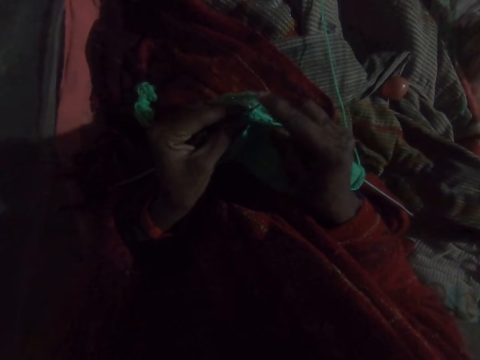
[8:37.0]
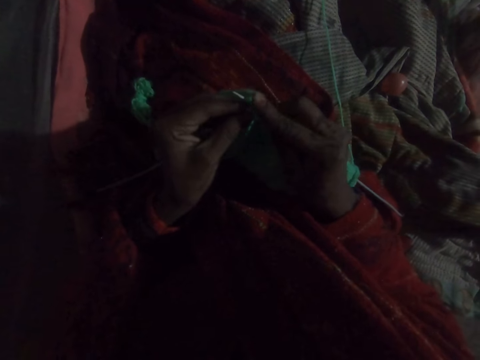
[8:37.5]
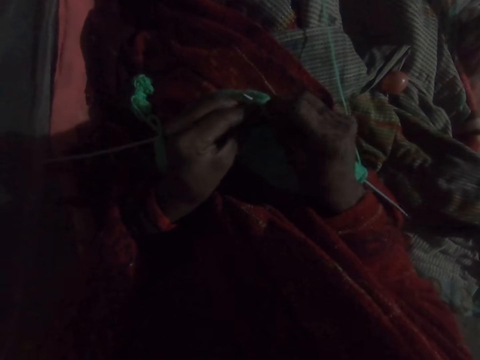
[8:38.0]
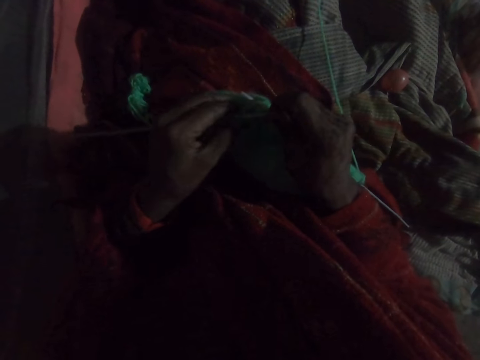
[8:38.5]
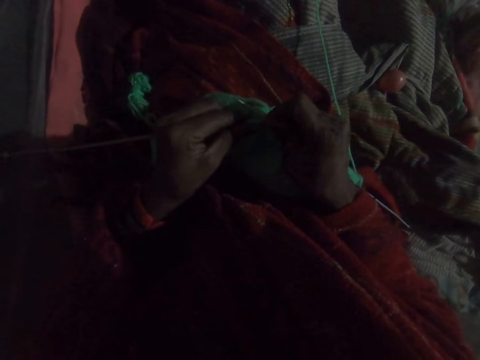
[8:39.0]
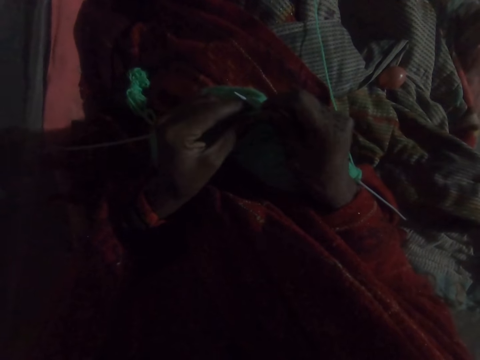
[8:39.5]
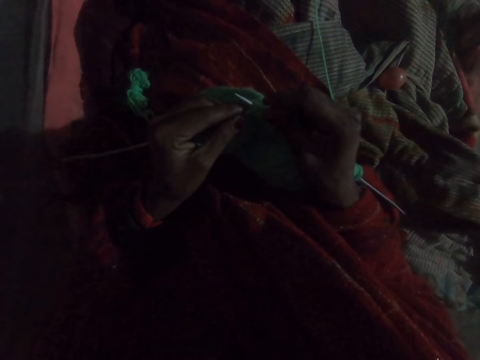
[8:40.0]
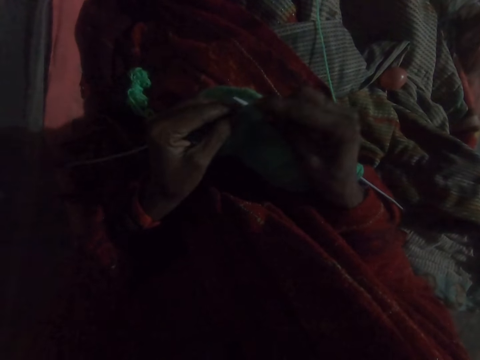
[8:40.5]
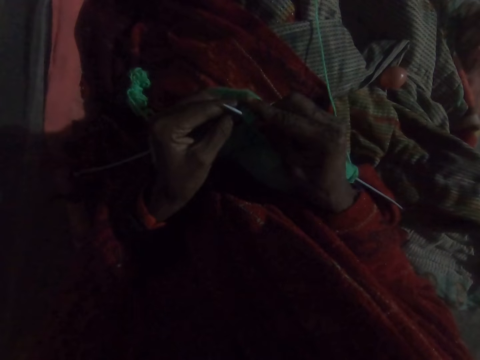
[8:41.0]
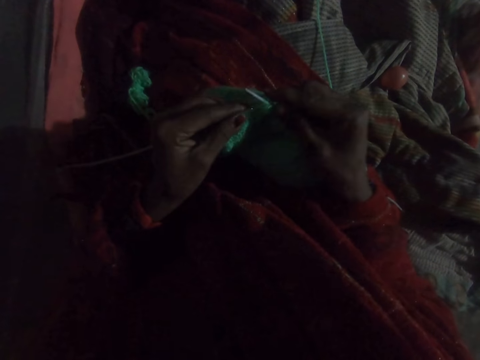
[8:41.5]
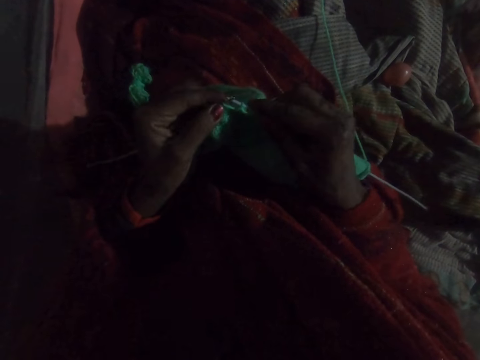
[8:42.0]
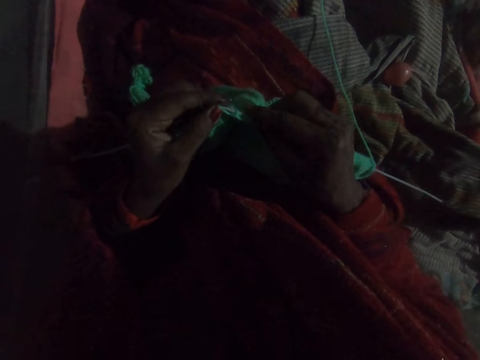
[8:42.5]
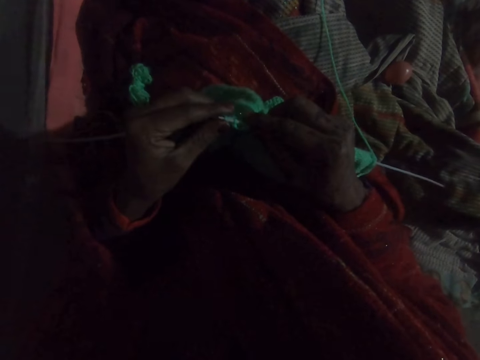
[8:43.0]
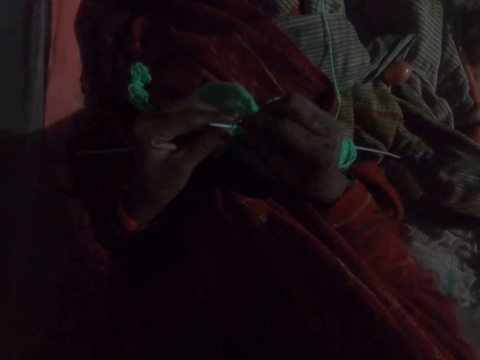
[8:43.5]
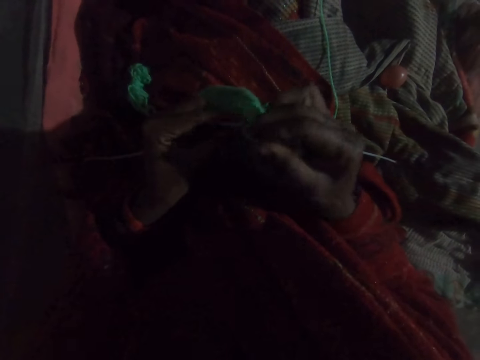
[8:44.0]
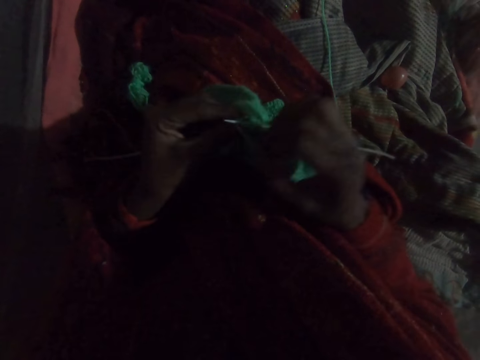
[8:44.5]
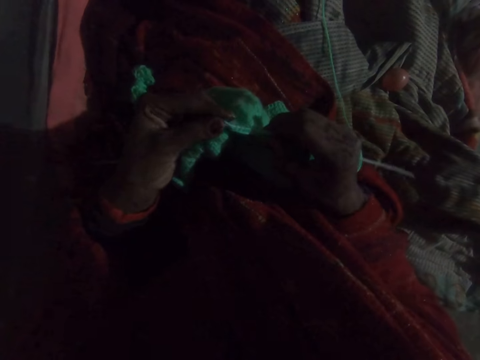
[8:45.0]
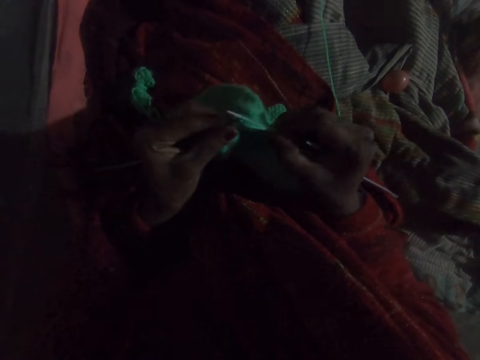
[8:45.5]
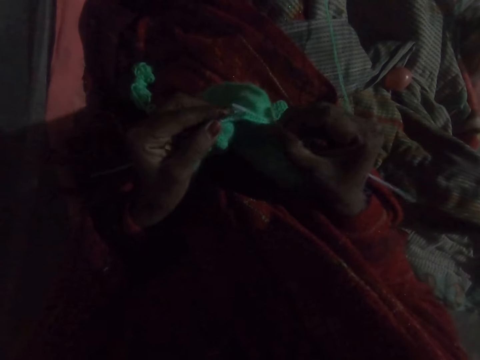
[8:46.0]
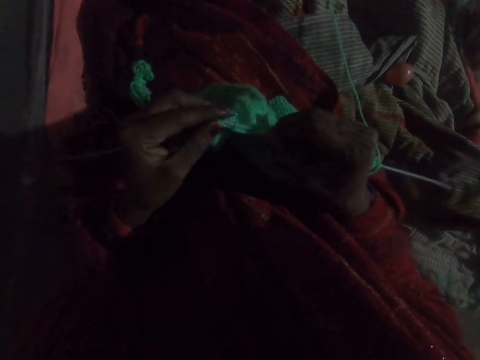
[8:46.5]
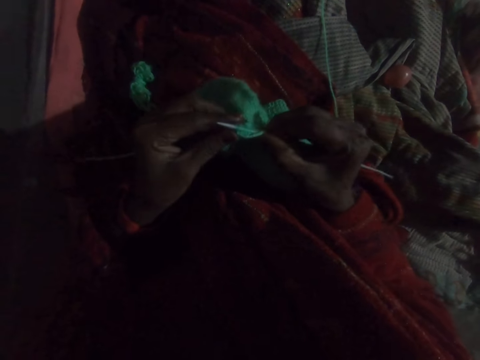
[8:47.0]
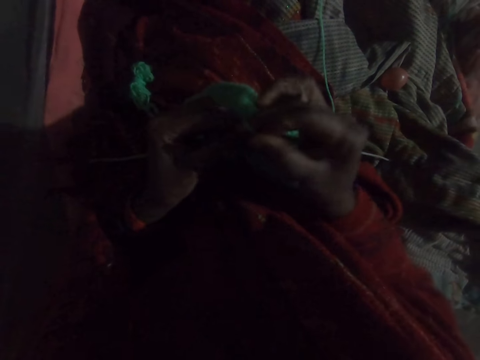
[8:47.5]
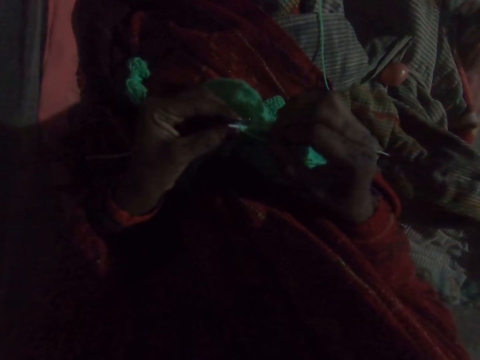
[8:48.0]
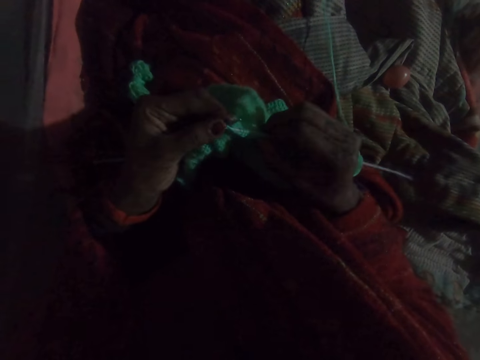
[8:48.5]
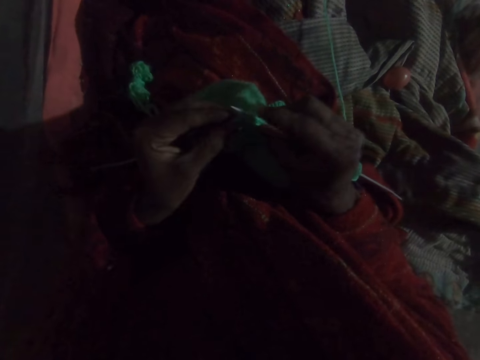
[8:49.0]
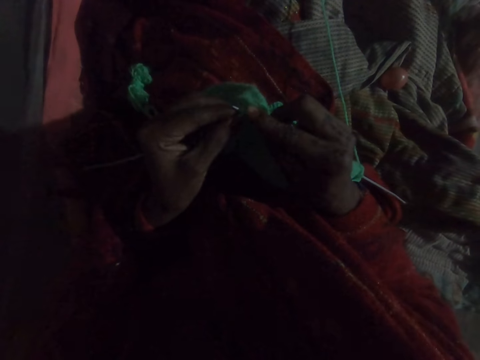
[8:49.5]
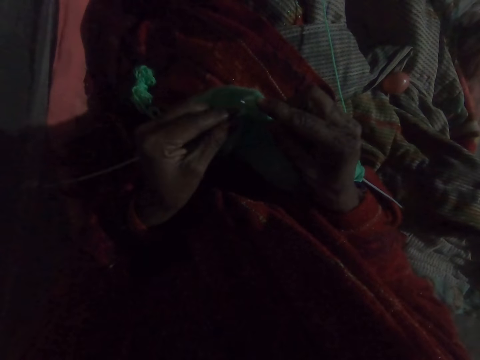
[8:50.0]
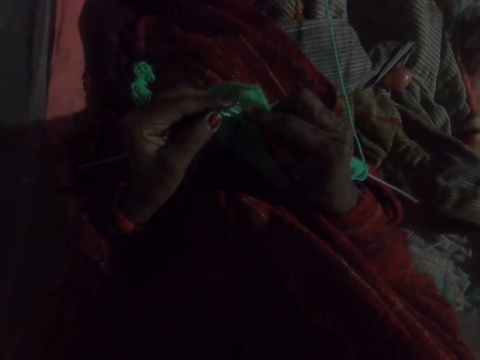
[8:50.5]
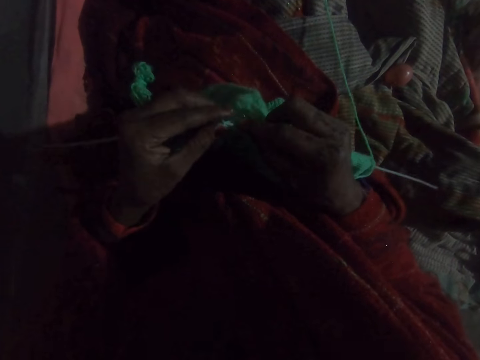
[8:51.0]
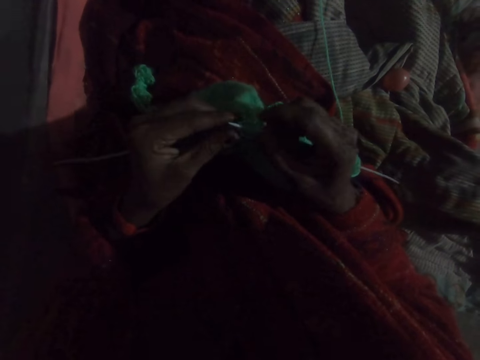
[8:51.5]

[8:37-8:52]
The camera wearer weaves the fabric. They move the thread. They weave the fabric. They move the thread.

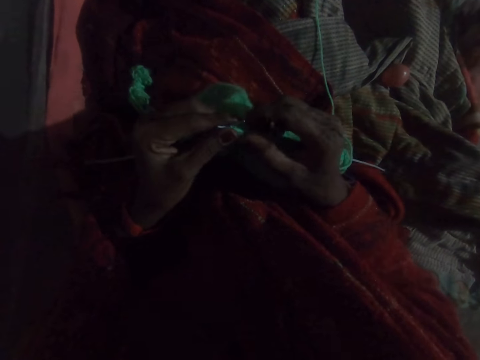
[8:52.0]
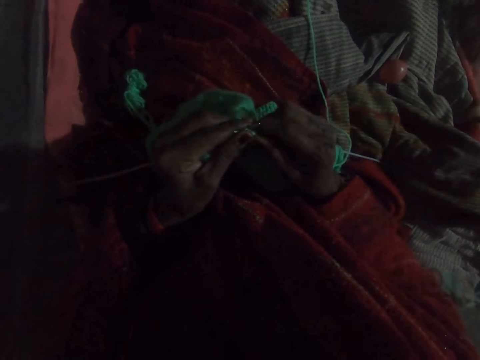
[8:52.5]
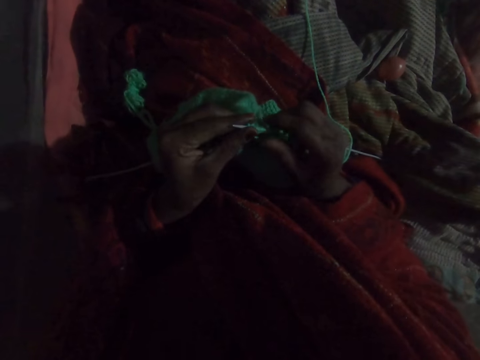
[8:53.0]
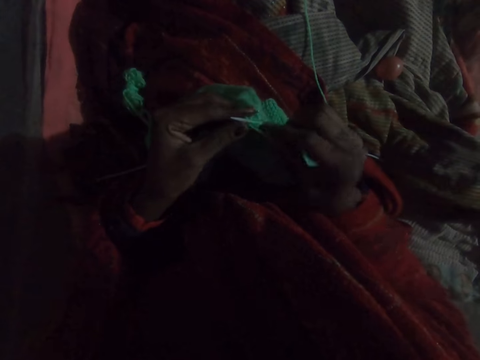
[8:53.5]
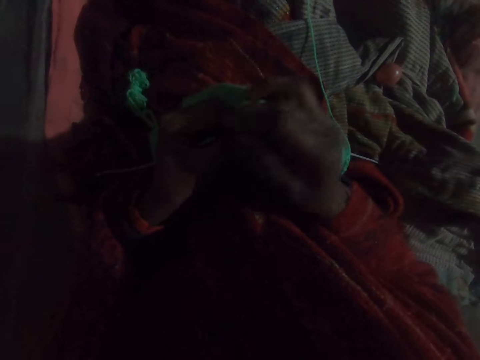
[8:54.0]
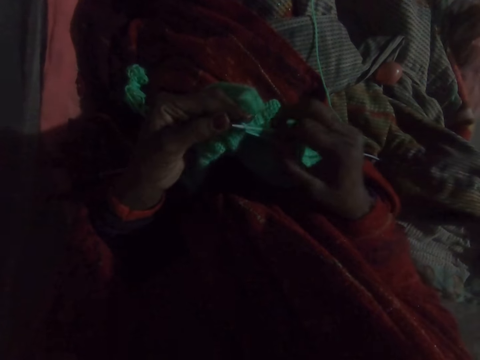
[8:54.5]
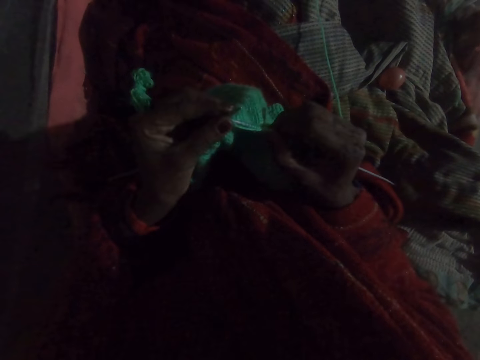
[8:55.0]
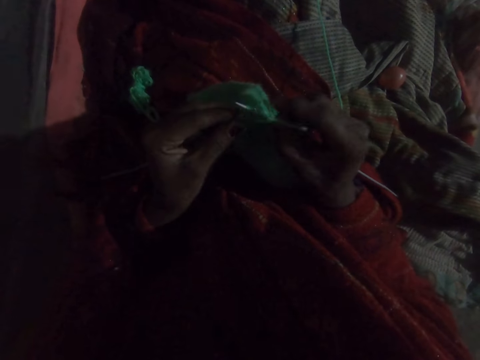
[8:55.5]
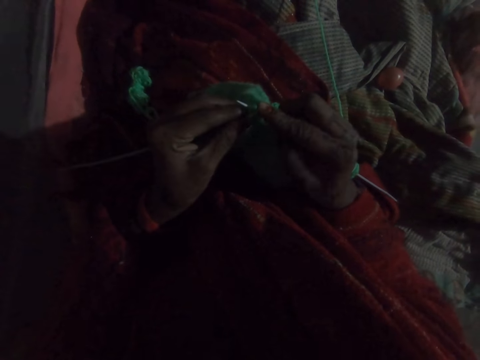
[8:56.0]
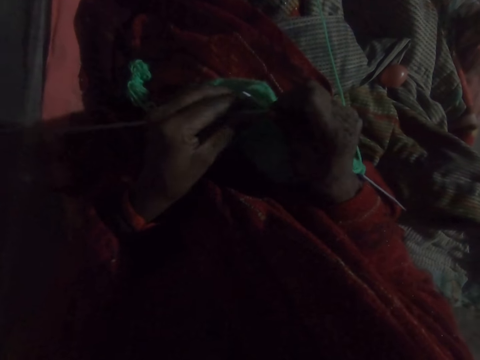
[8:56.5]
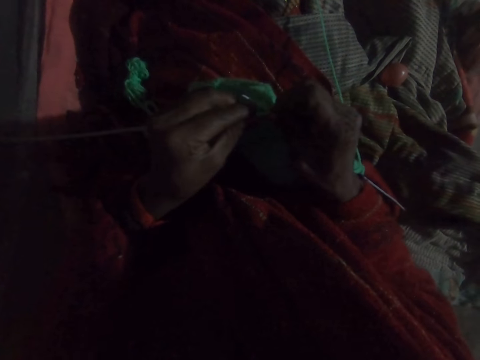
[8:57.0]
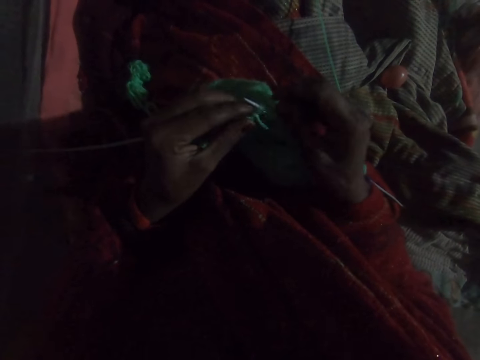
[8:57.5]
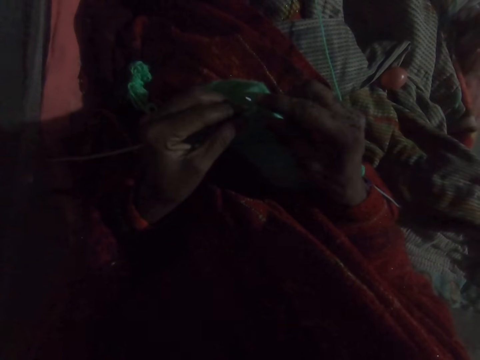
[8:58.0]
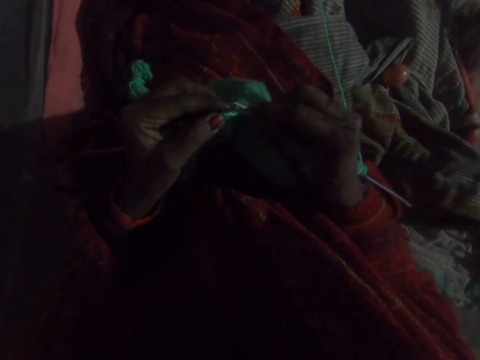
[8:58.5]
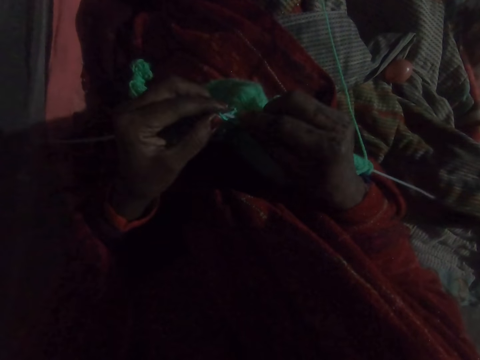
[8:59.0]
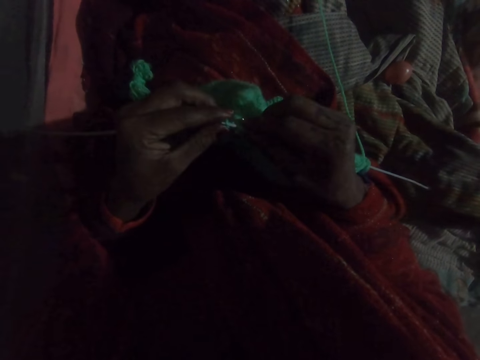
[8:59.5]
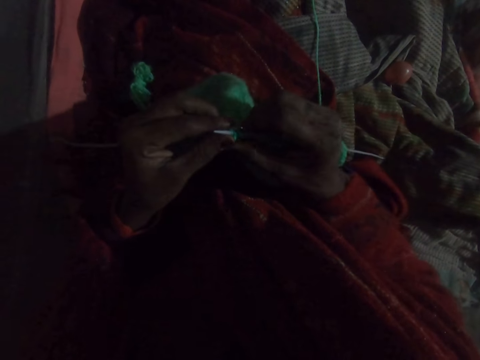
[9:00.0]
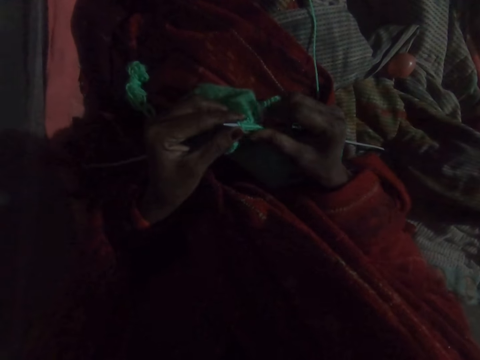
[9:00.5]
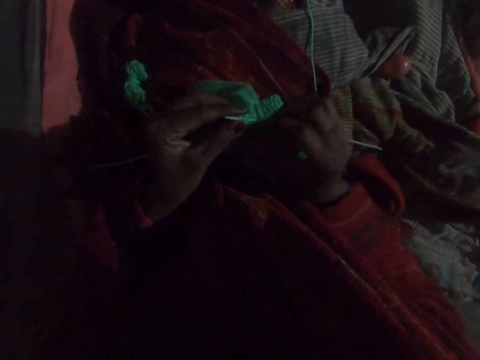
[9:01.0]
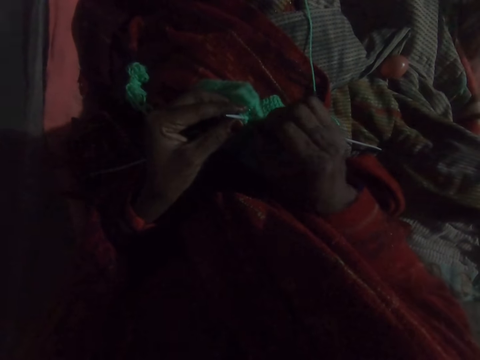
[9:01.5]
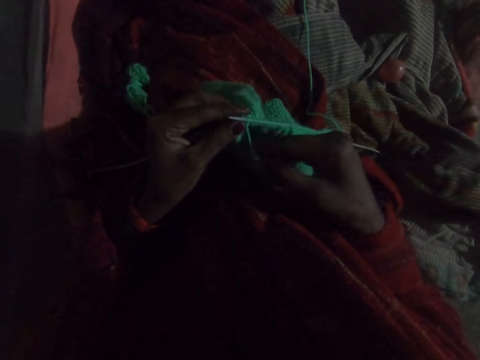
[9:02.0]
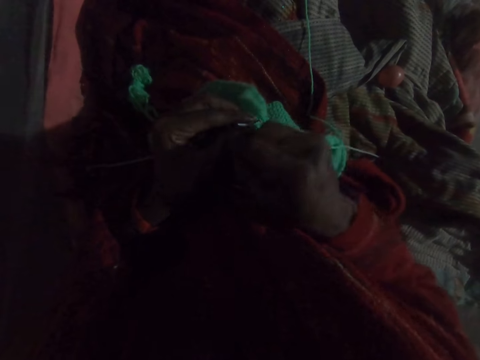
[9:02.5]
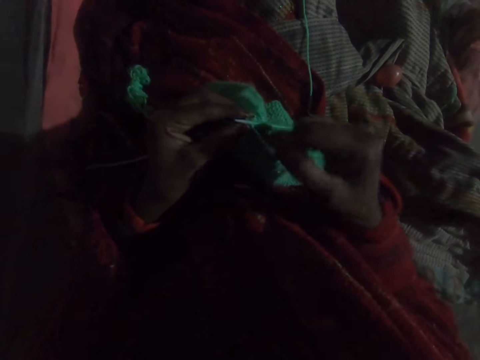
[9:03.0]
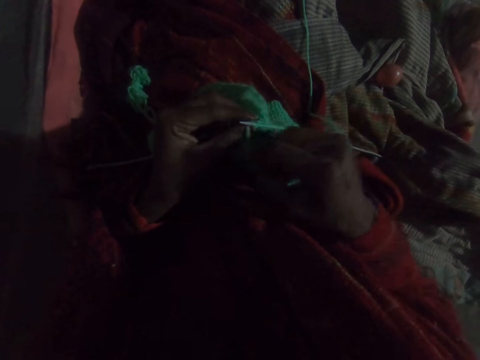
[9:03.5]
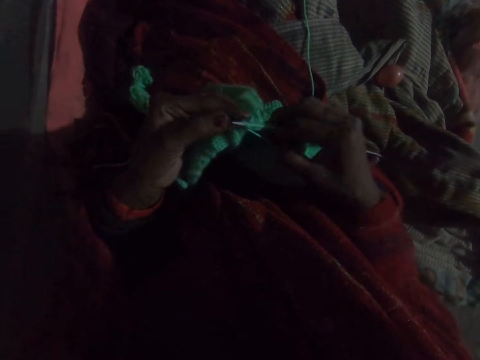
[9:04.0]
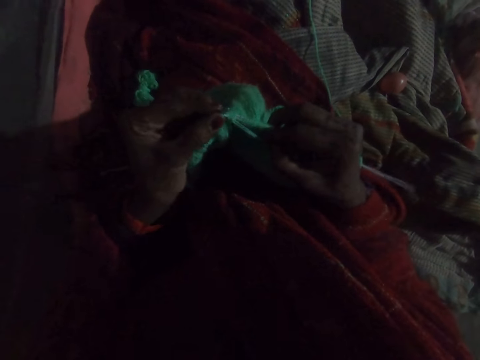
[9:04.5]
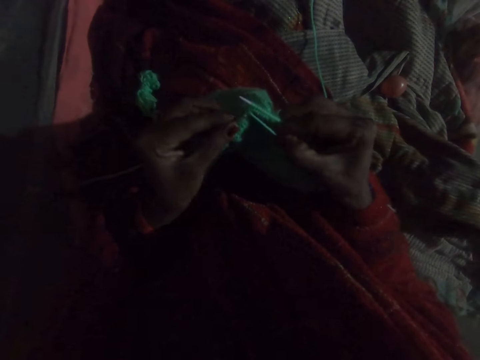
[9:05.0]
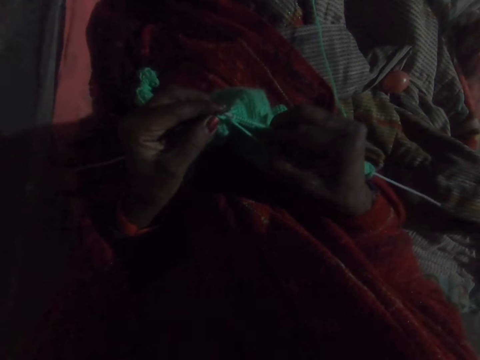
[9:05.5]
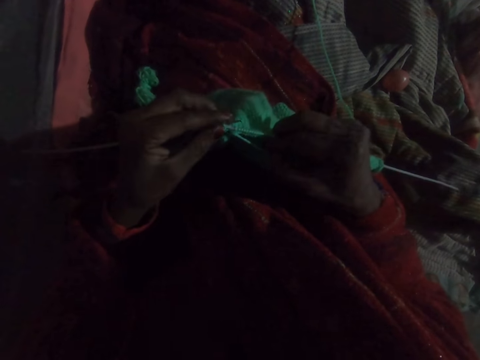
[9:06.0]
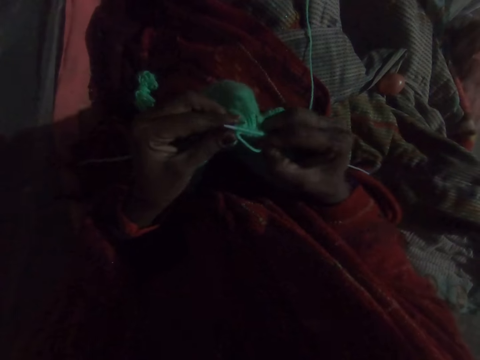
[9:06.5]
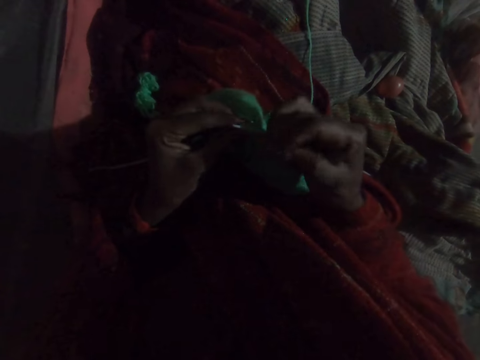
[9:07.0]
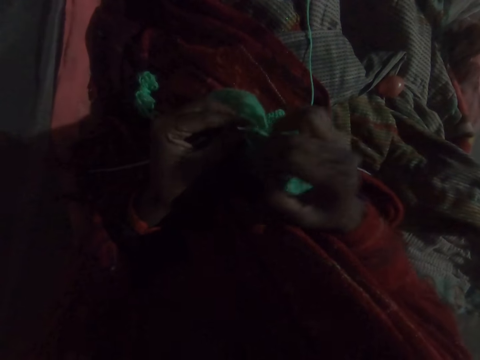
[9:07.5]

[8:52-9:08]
The camera wearer pushes the fabric. They weave the fabric. They move the thread. They push the fabric. They move the thread. They weave the fabric.
